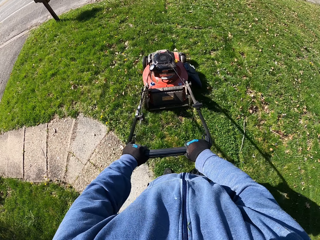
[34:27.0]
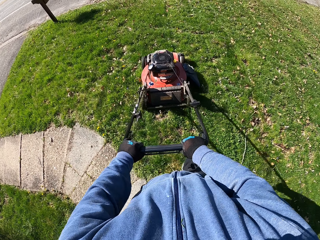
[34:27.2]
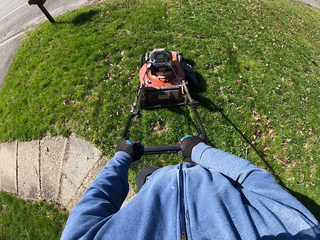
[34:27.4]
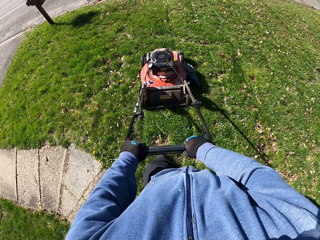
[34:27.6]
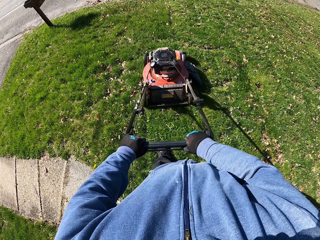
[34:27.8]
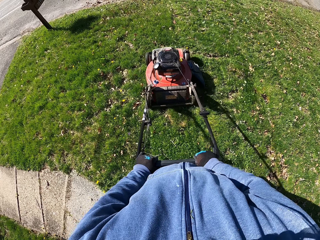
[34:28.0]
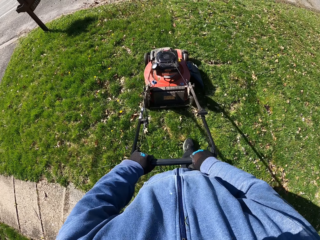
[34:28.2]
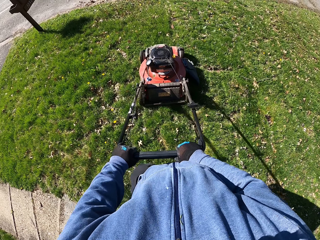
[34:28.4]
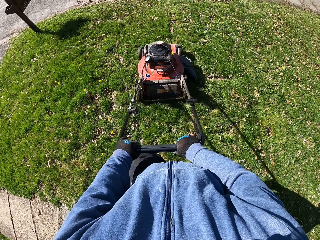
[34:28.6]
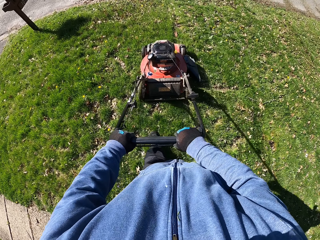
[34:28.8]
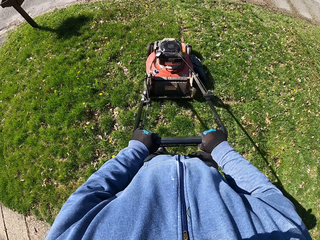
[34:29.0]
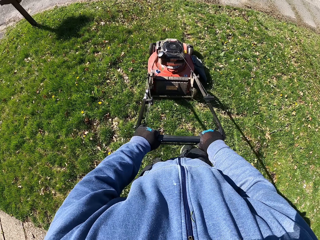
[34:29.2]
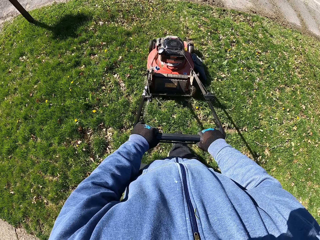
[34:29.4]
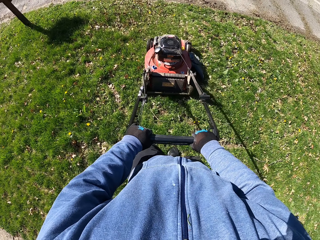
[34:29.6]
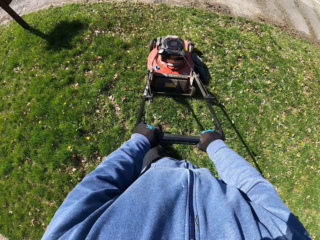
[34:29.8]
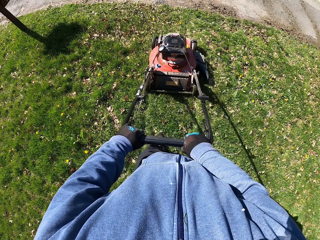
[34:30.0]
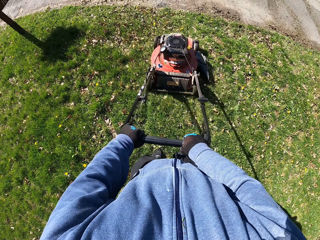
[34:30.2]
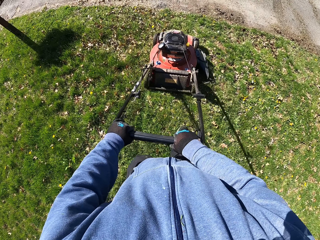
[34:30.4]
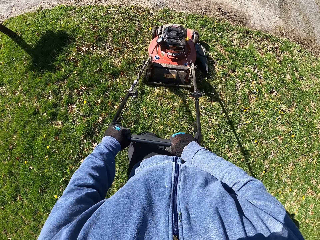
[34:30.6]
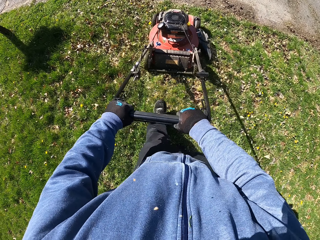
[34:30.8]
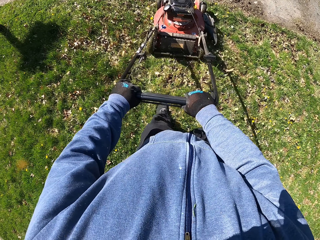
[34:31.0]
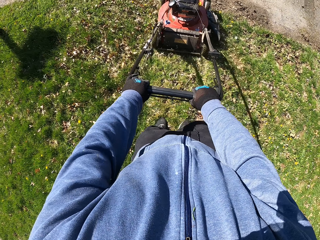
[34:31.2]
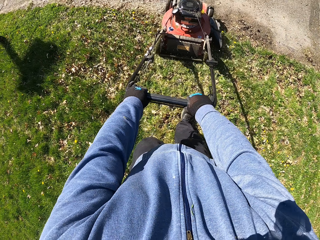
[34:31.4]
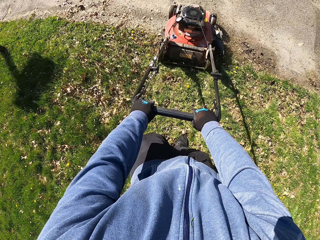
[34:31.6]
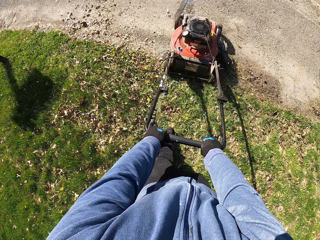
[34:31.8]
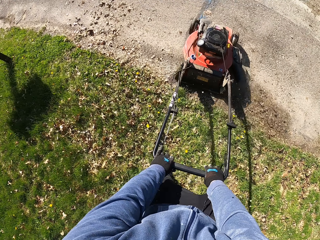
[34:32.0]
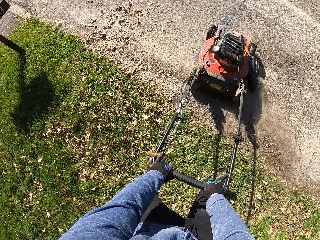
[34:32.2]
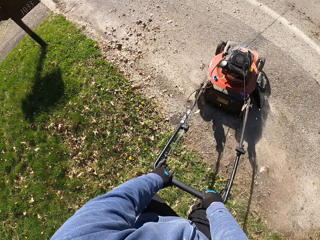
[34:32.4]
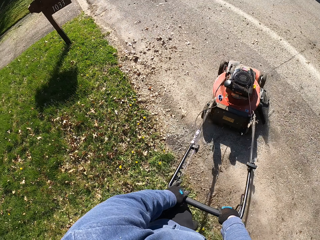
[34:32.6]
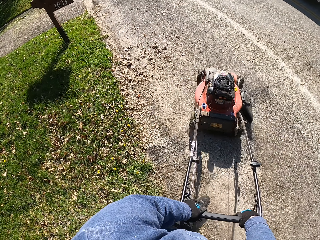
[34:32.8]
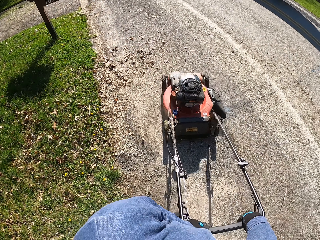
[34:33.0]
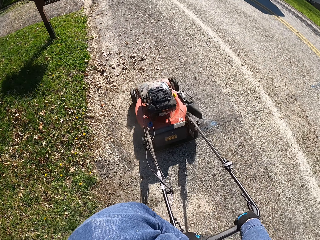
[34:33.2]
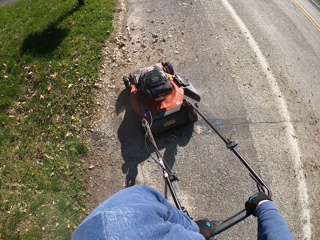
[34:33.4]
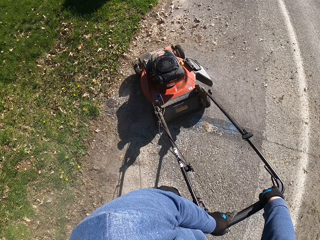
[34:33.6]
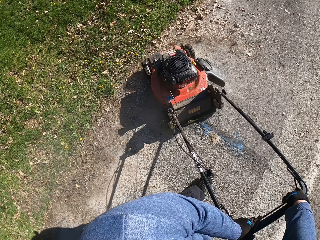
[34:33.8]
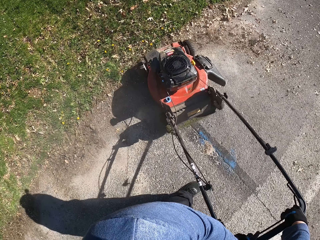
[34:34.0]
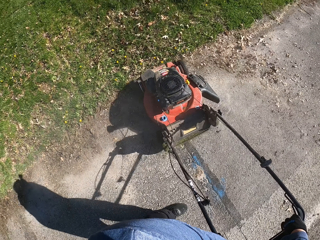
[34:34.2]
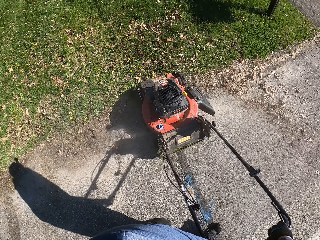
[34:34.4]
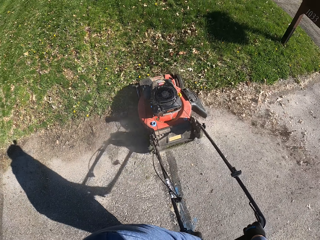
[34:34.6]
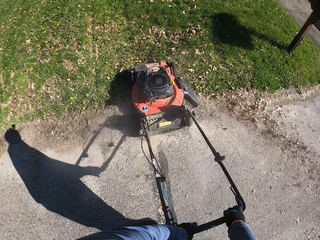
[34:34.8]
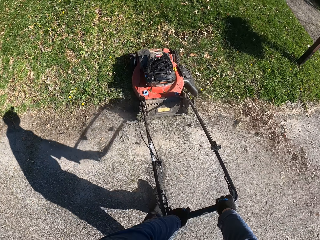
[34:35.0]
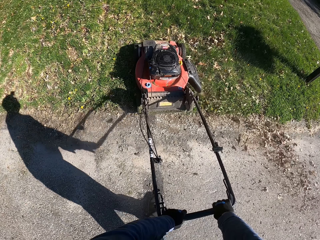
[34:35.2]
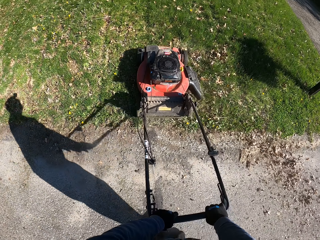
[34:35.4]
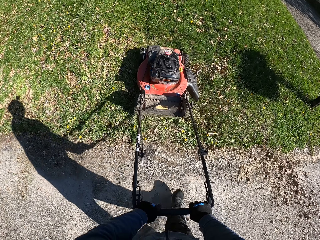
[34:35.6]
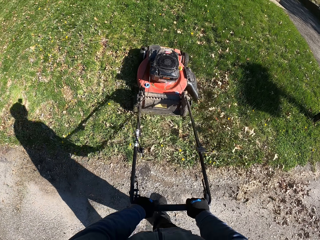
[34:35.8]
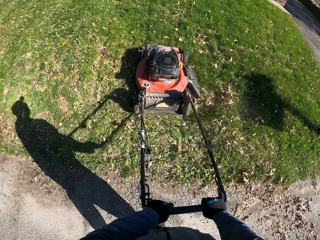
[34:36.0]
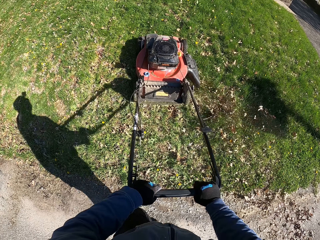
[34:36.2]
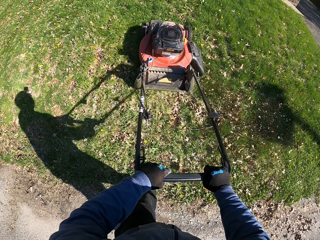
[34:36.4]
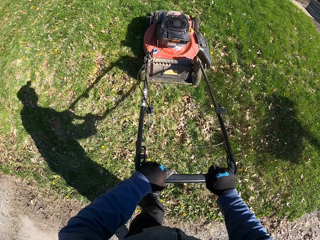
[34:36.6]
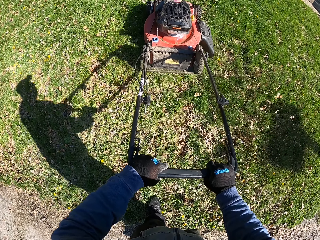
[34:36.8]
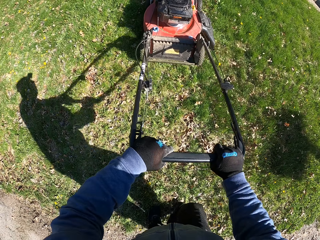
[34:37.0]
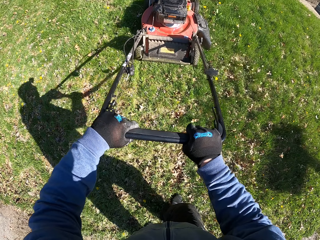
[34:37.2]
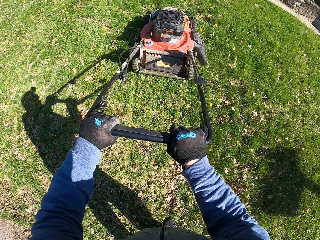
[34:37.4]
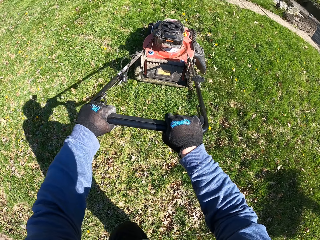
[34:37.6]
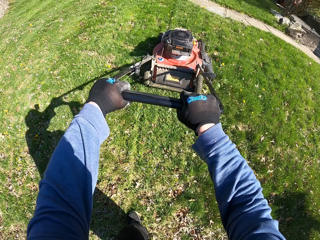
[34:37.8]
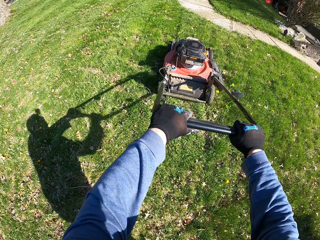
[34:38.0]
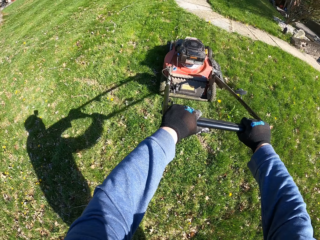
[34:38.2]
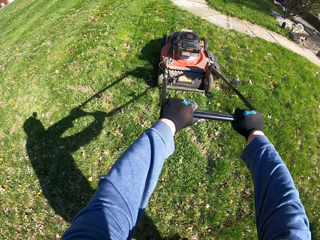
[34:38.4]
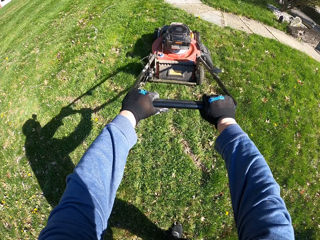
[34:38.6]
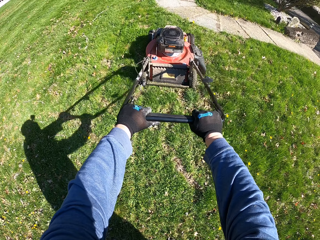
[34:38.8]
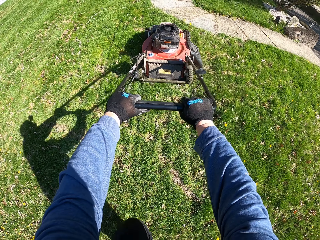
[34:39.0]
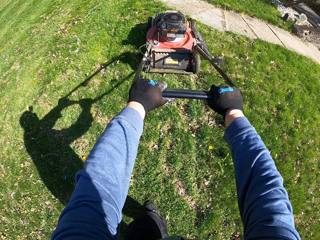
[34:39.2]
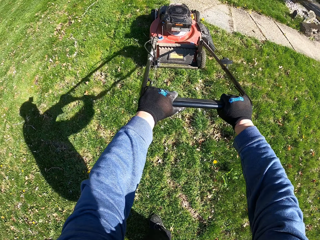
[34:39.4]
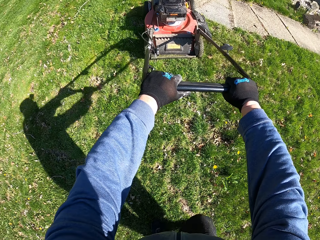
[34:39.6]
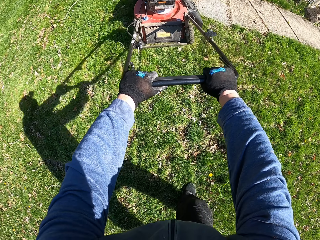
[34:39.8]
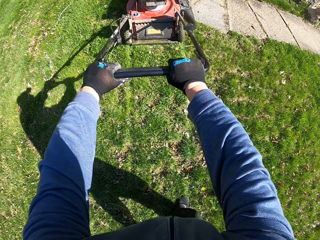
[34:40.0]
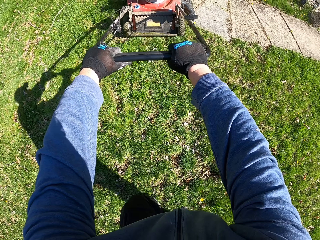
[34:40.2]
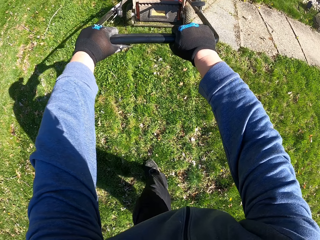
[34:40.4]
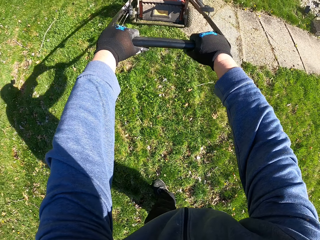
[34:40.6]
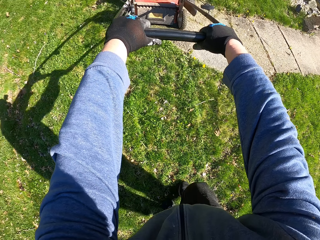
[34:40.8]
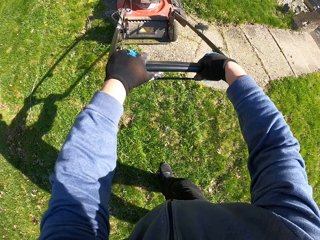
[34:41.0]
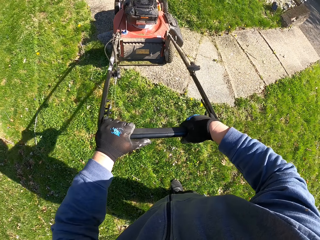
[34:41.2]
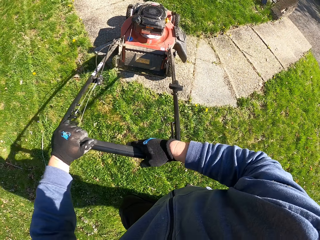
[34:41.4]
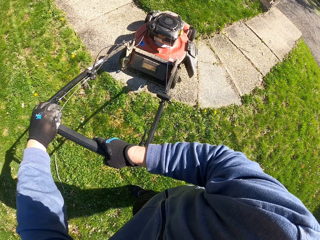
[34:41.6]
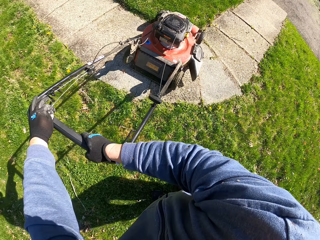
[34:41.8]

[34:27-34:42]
The camera wearer turns the lawn mower on a pathway. They mow the grass with the lawn mower.

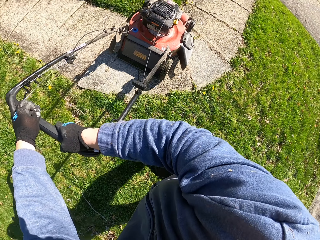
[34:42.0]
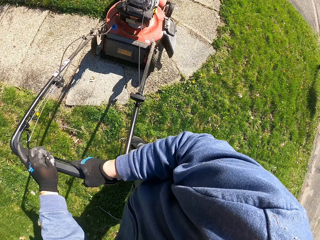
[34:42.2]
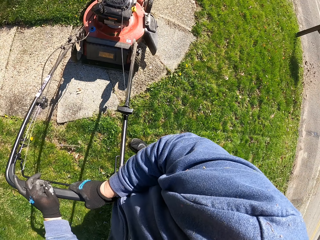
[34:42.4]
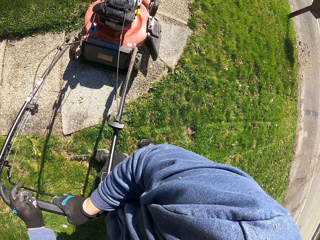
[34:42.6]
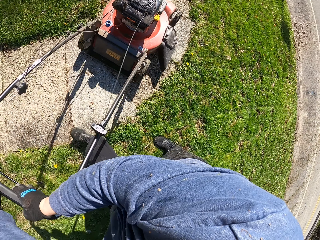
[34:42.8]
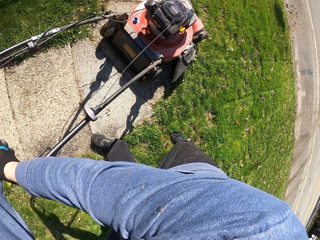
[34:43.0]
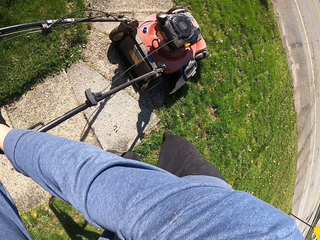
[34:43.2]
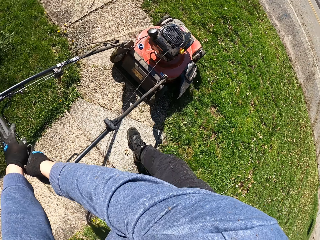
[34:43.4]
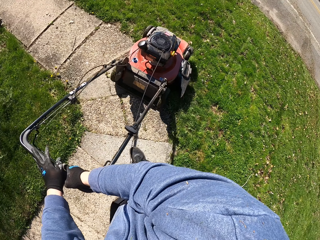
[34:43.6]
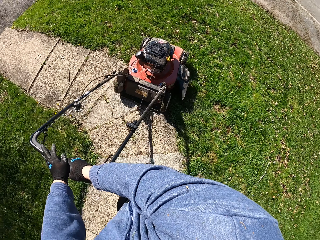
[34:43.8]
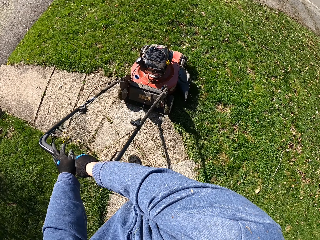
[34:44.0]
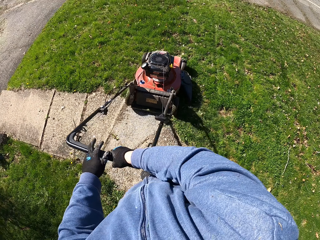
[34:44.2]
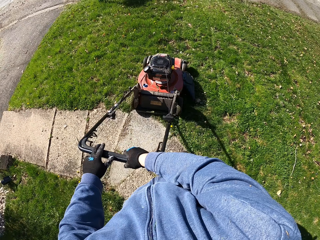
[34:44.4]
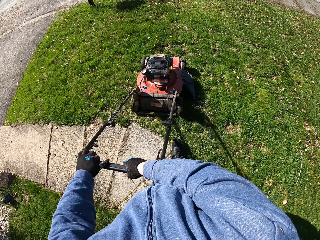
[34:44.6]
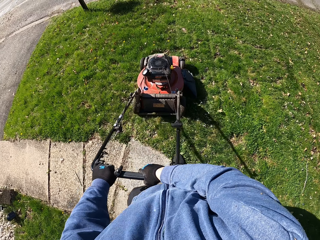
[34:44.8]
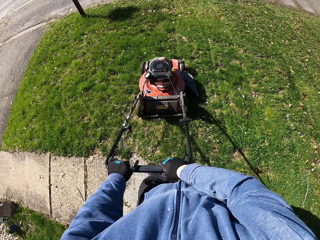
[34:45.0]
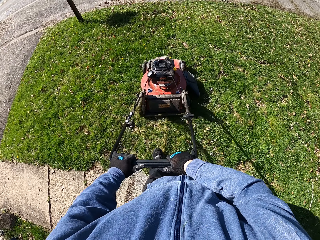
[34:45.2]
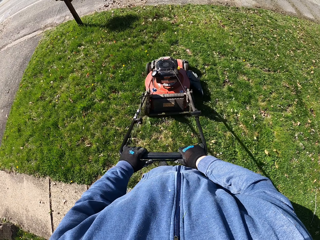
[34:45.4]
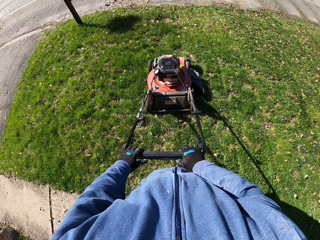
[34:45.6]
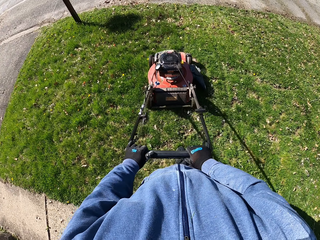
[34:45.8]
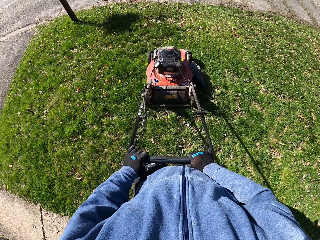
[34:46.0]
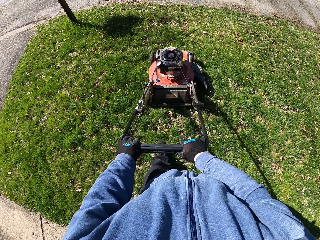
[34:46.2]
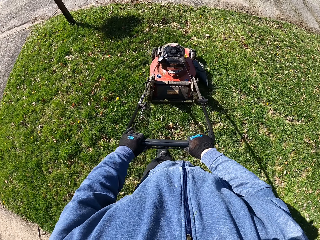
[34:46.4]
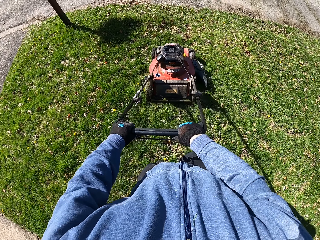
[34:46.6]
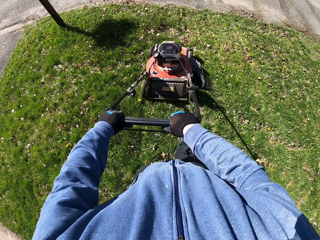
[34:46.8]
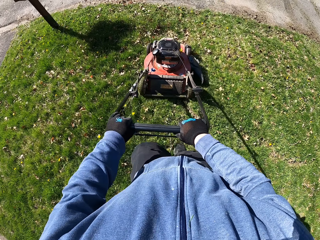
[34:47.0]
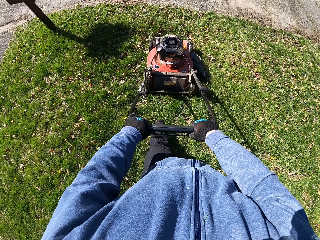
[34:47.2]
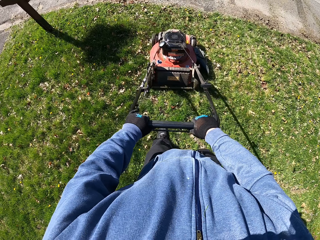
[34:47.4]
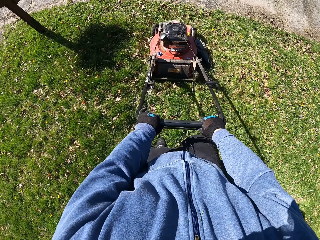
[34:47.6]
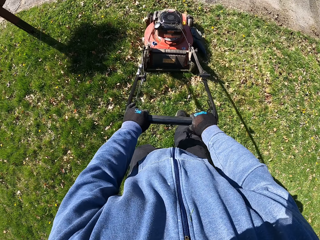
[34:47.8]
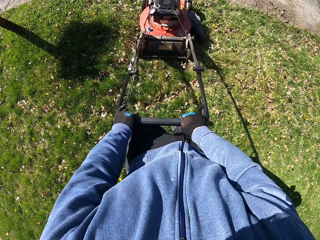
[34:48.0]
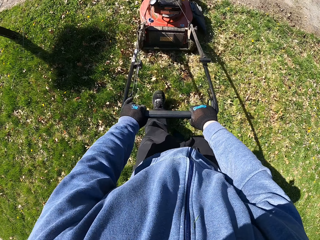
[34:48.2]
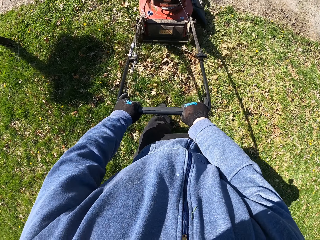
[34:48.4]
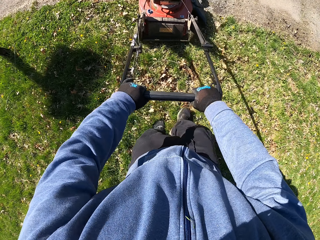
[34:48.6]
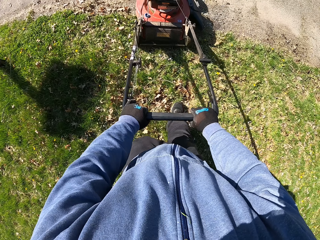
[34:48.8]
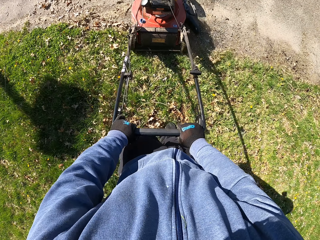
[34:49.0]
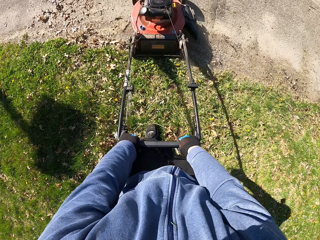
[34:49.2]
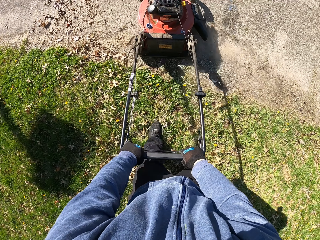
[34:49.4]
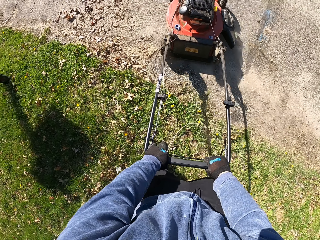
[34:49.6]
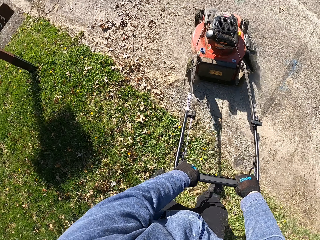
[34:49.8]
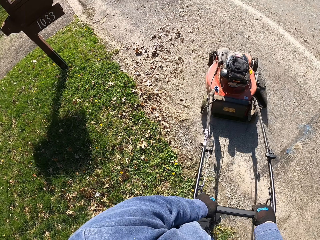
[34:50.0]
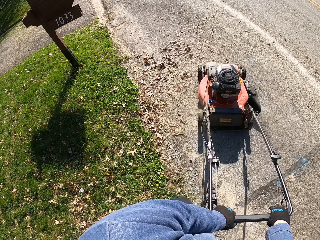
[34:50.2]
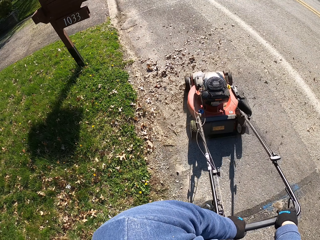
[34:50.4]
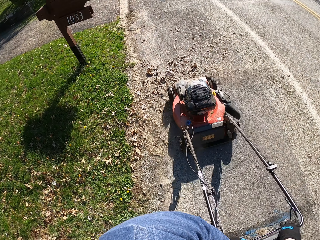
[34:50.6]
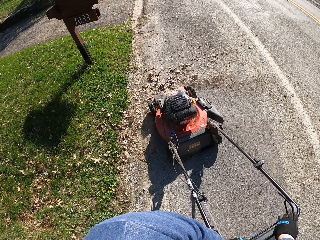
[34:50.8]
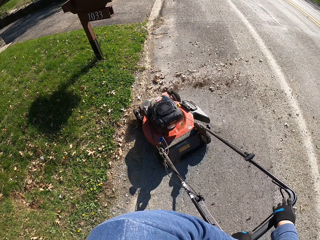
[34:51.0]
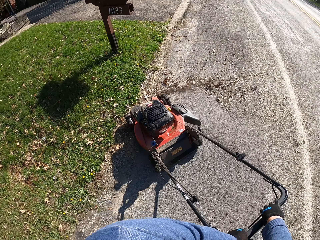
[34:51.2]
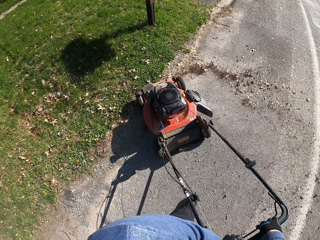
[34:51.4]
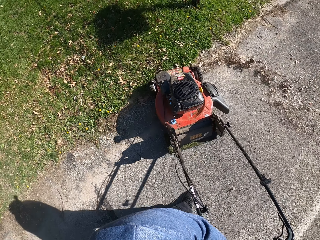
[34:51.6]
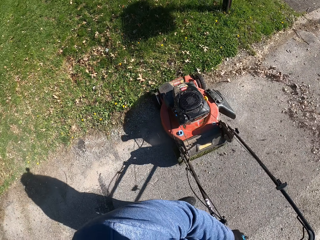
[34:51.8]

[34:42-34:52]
The camera wearer turns the lawn mower on a pathway.
